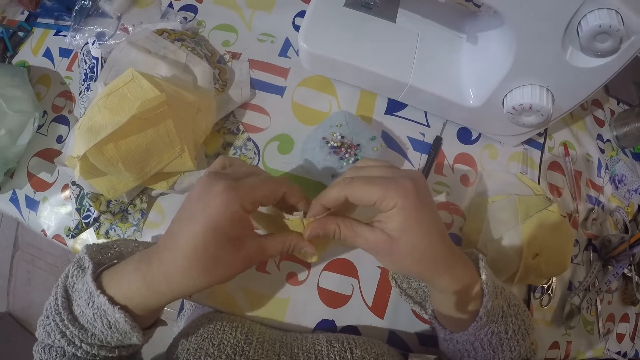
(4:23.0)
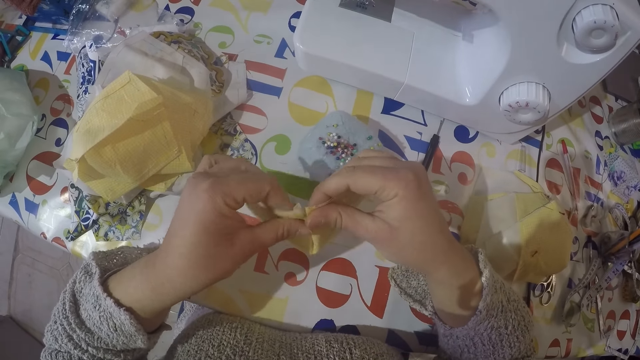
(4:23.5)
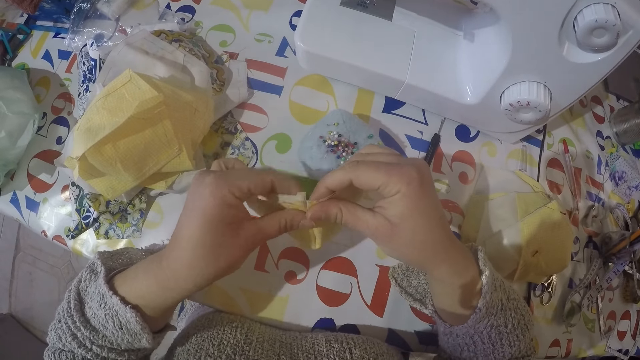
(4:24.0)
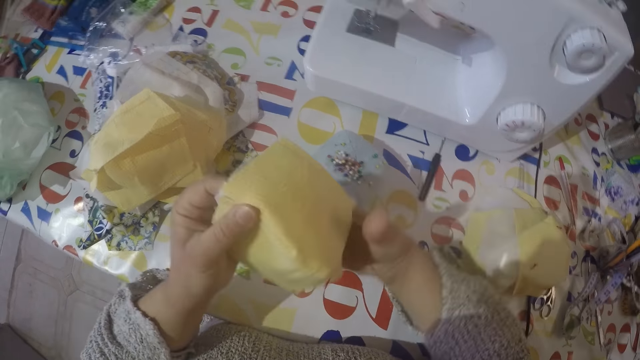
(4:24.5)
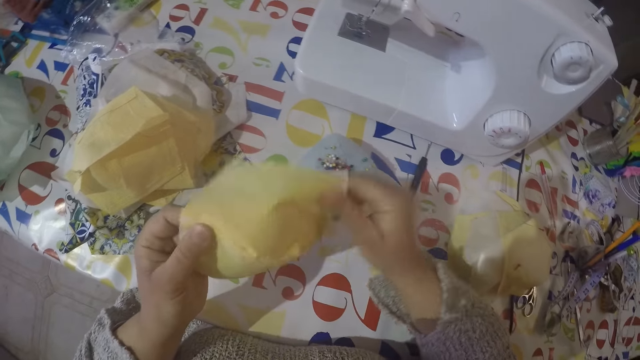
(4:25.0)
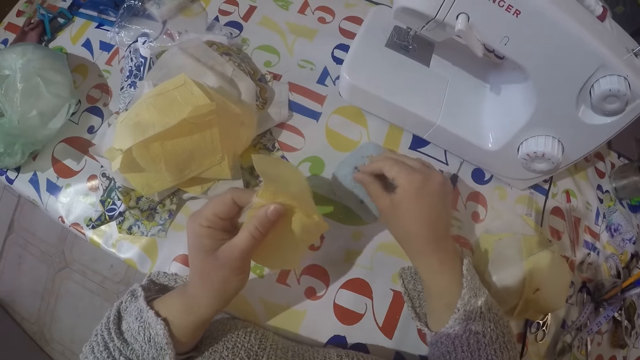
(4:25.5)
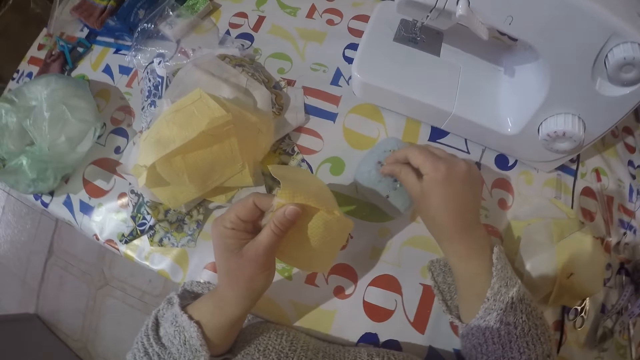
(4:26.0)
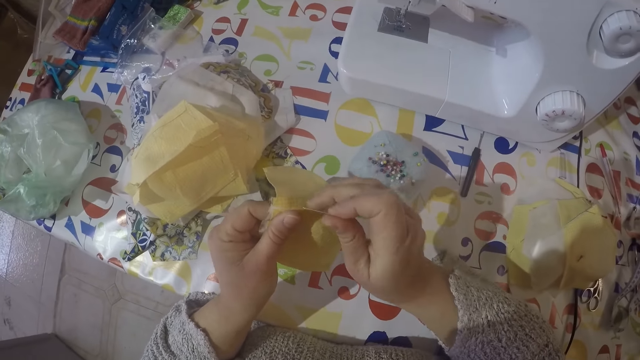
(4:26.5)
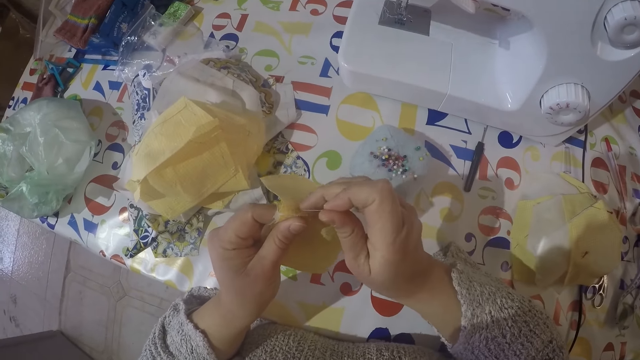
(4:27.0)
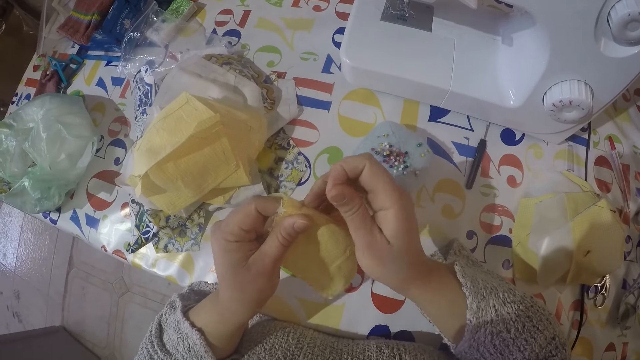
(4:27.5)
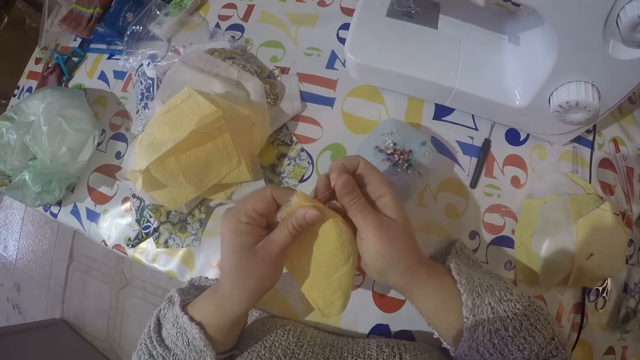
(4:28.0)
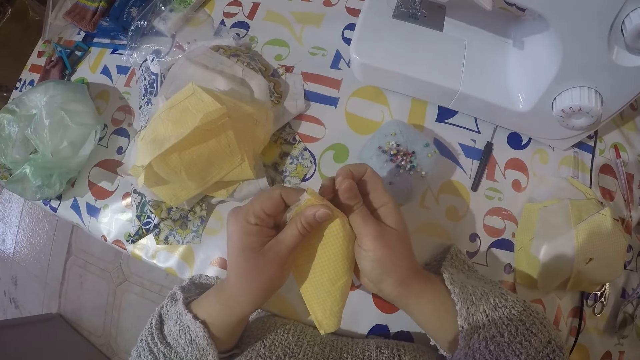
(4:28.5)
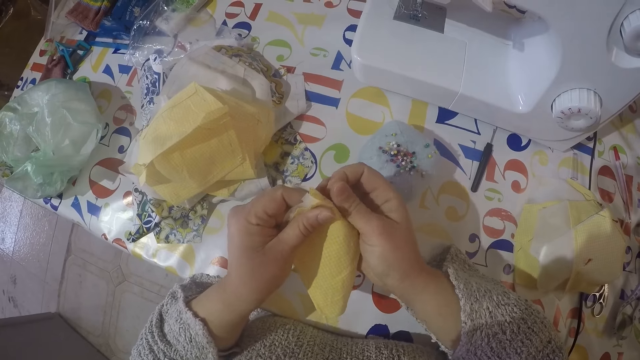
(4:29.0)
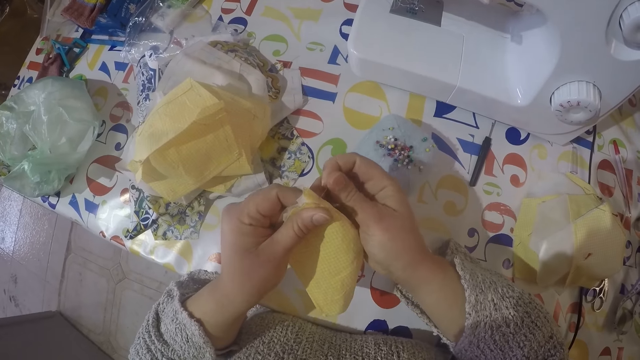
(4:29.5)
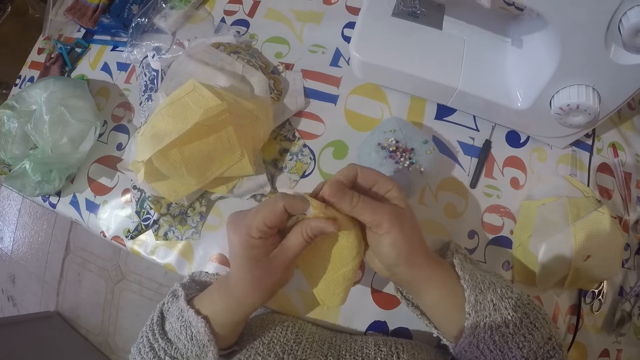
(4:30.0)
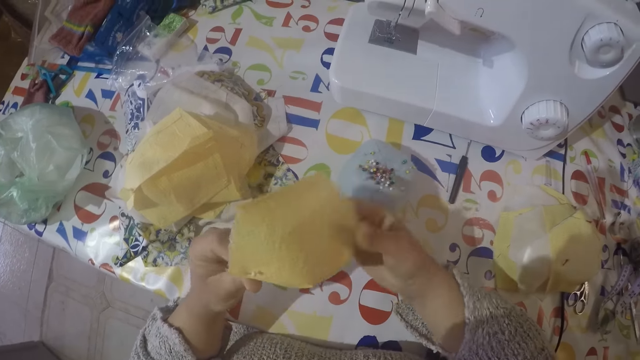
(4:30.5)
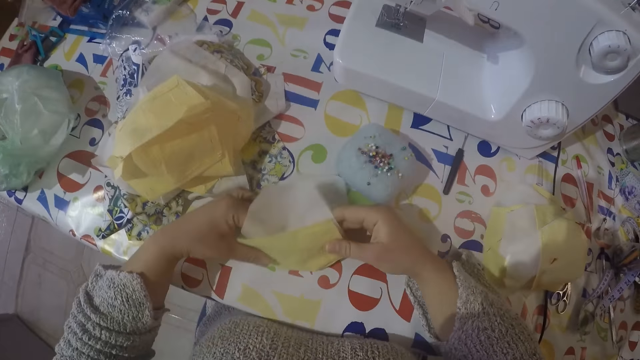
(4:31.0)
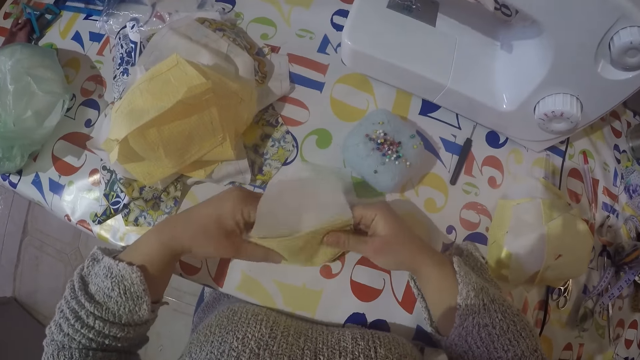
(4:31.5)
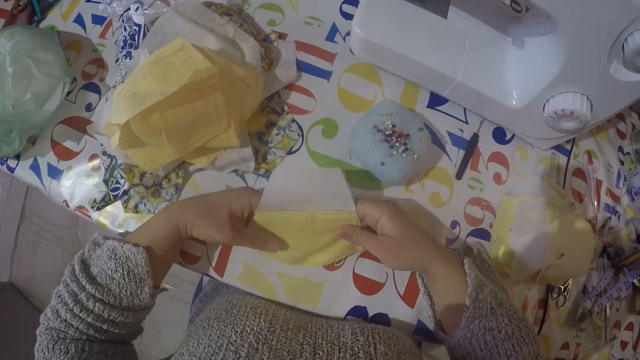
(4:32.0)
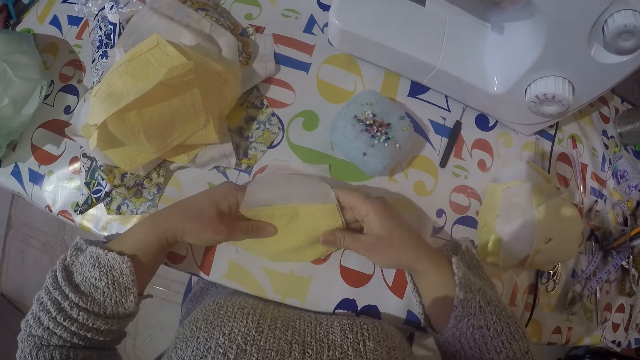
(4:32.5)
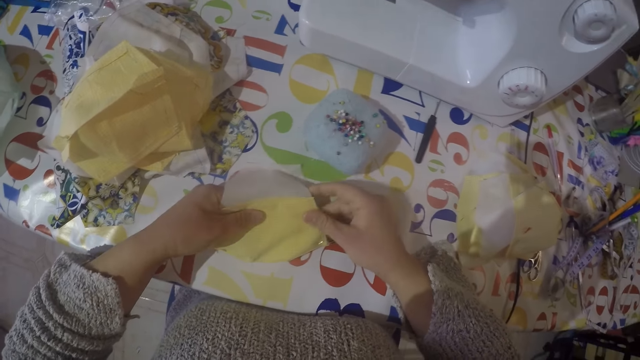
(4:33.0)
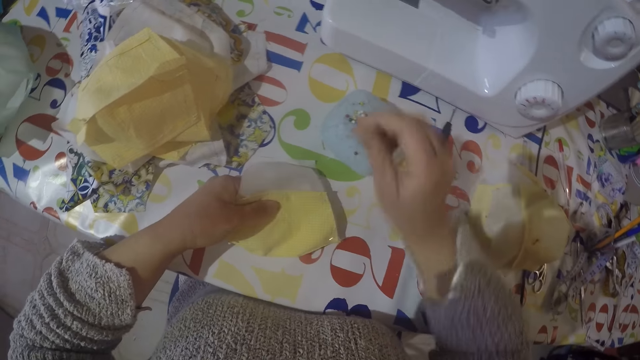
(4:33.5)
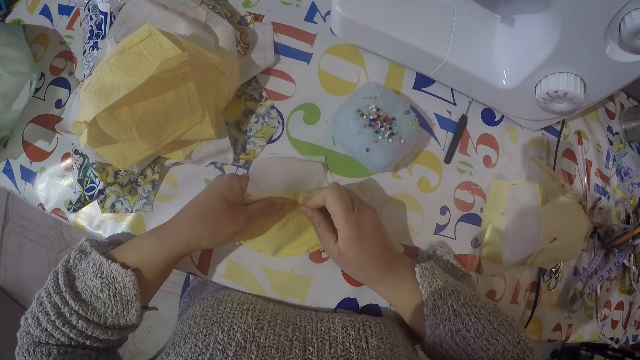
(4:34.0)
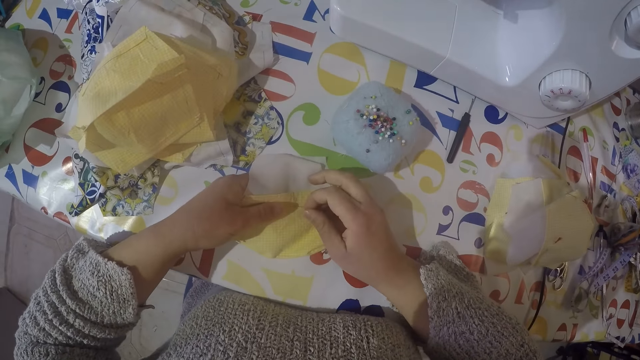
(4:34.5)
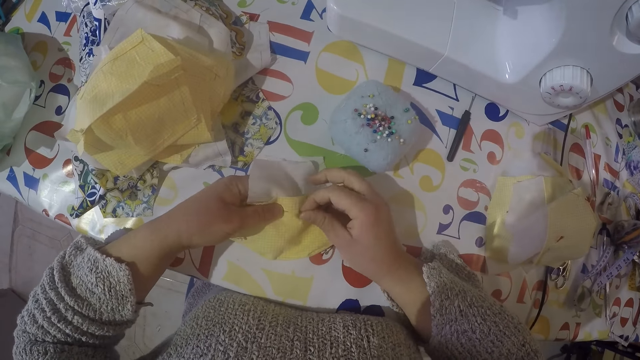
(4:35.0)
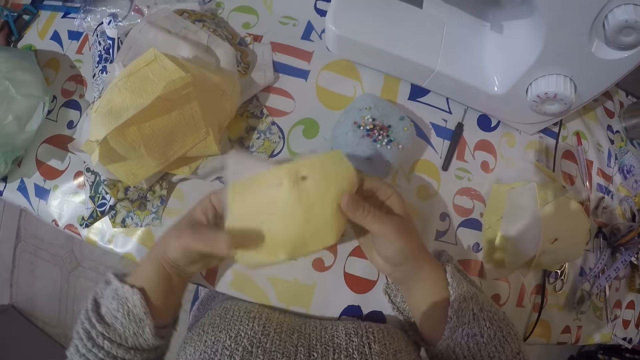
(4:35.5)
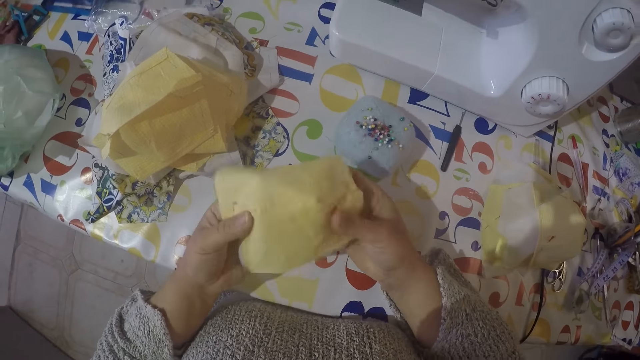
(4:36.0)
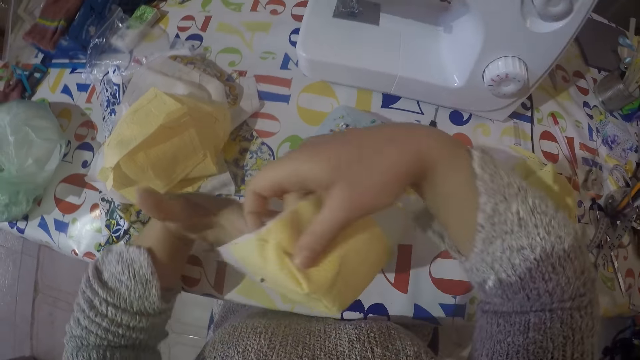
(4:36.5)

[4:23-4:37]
The camera wearer picks a pin from the pin holder. They put the pin to the cloth. They fold the piece of cloth on the table. They pick a pin from the pin holder and put the pin to the cloth.

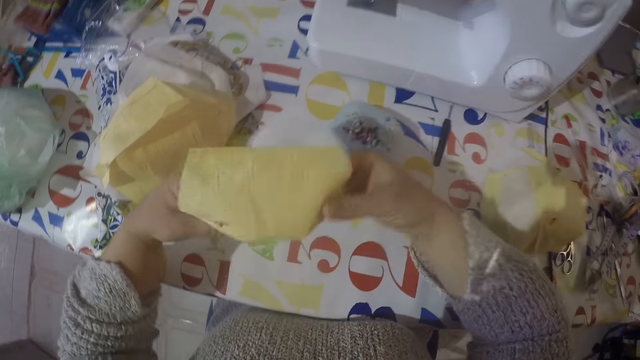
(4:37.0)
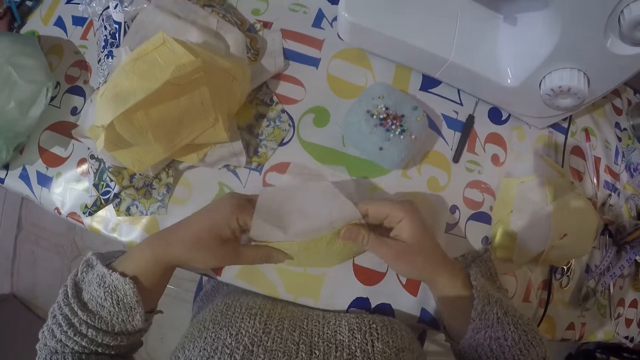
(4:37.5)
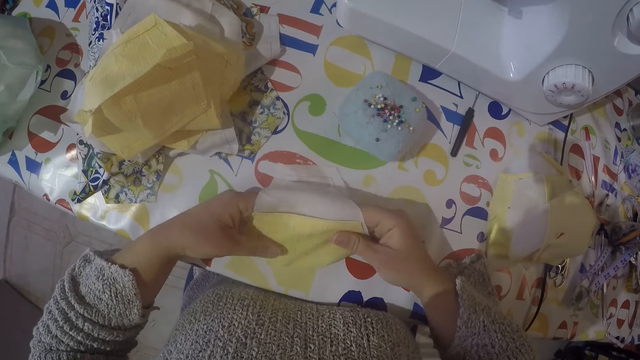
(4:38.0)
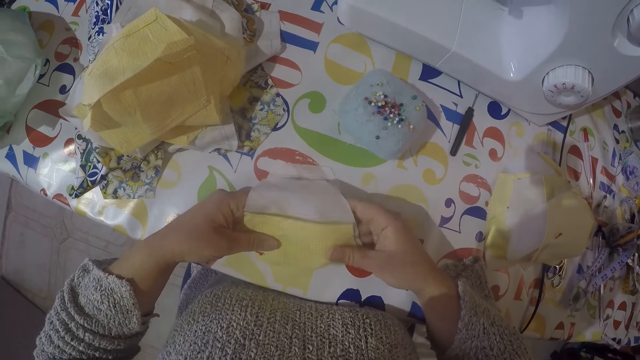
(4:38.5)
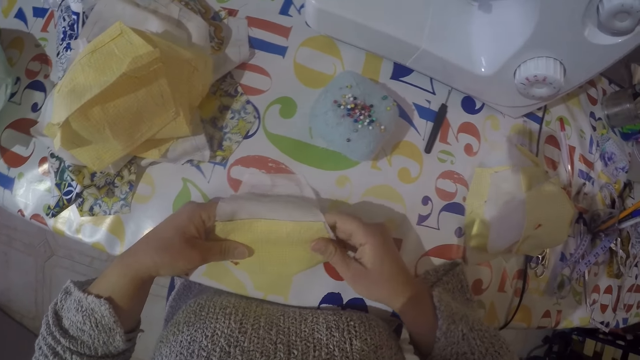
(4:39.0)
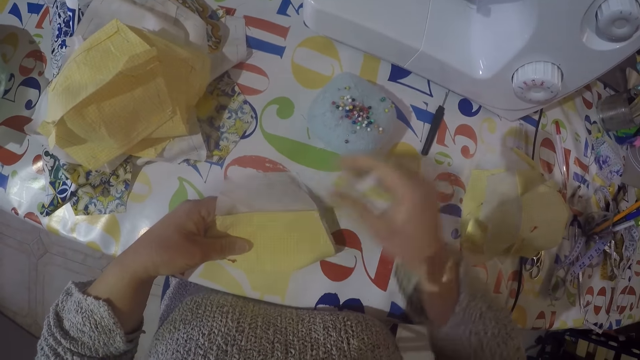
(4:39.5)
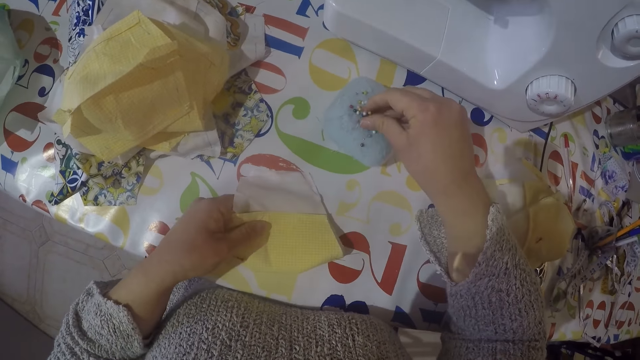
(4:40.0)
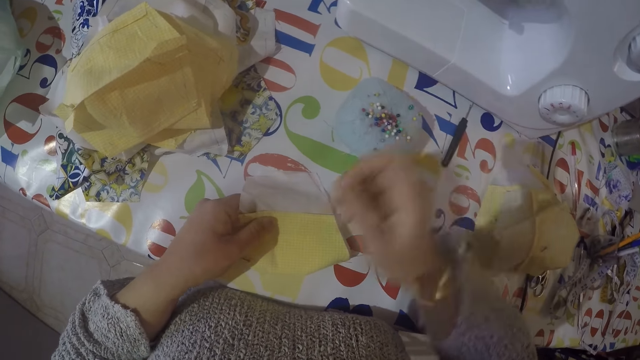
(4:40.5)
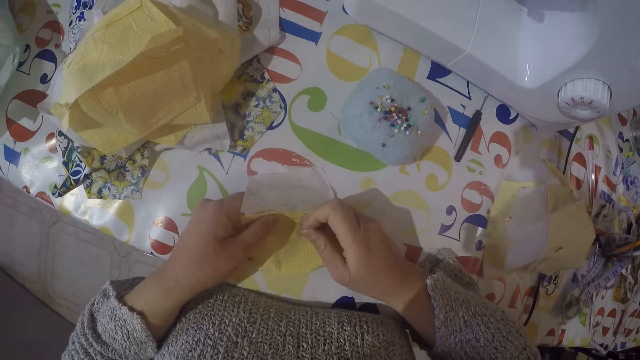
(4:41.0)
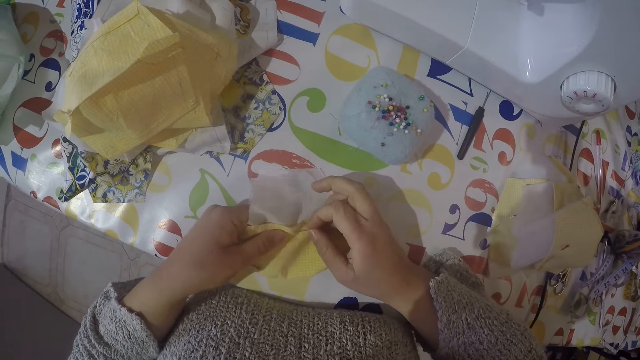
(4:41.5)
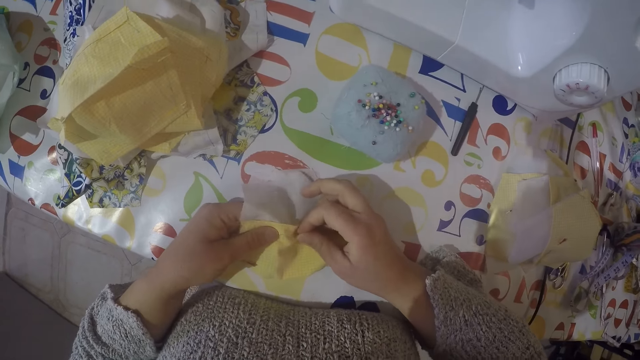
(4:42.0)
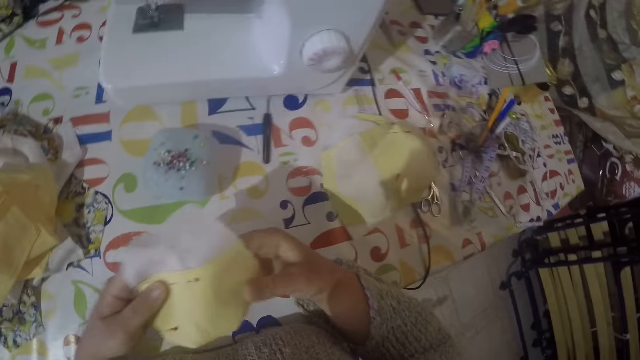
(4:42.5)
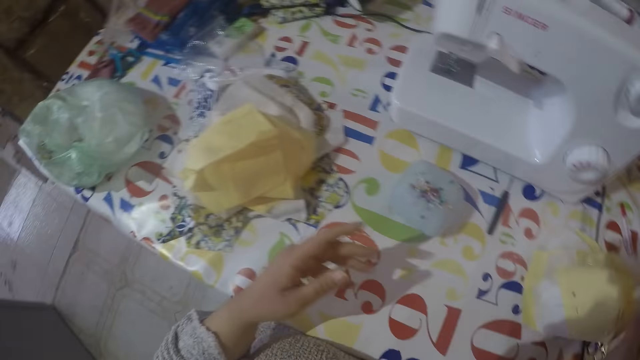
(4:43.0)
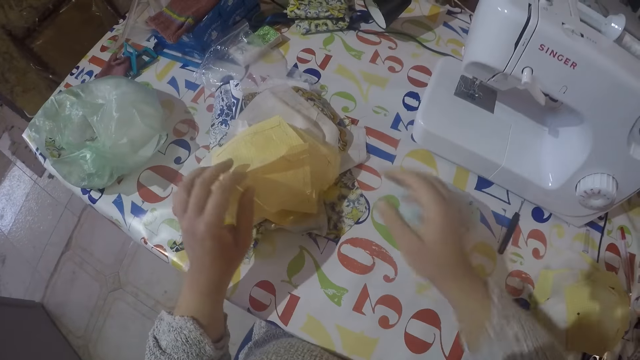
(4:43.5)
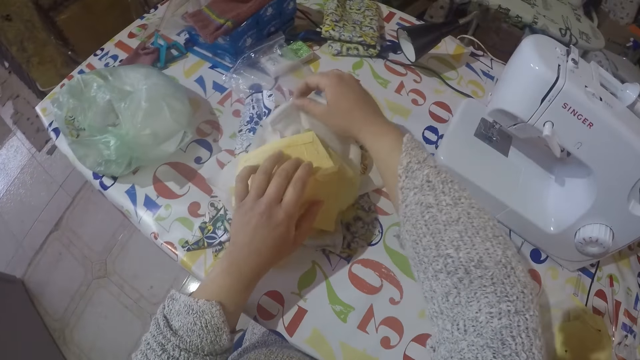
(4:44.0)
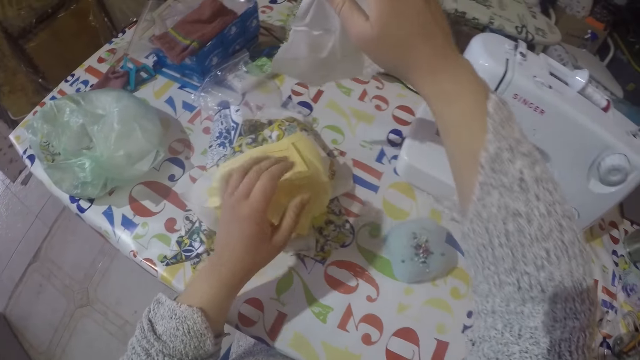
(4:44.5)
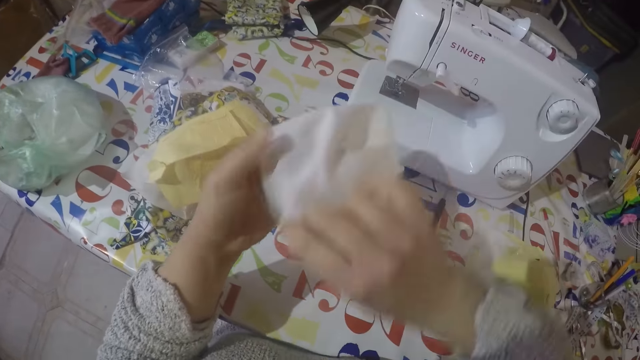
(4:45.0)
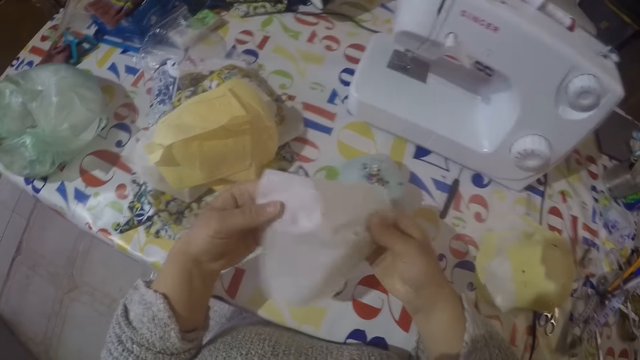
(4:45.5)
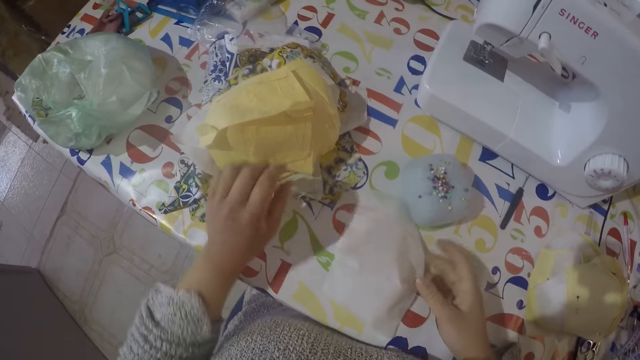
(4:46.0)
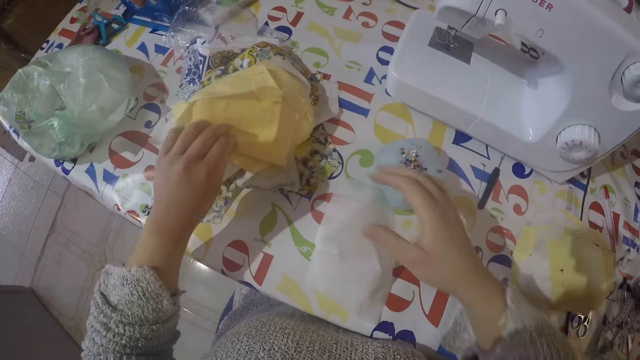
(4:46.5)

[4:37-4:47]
The camera wearer folds the piece of cloth on the table. They pick a pin from the pin holder. They put the pin to the cloth. They put the cloth piece on the table. They pick a piece of cloth on the table.
